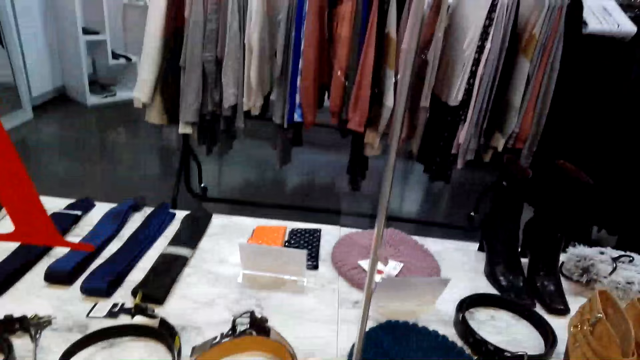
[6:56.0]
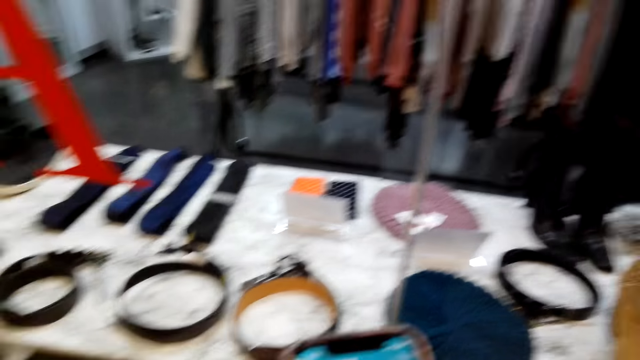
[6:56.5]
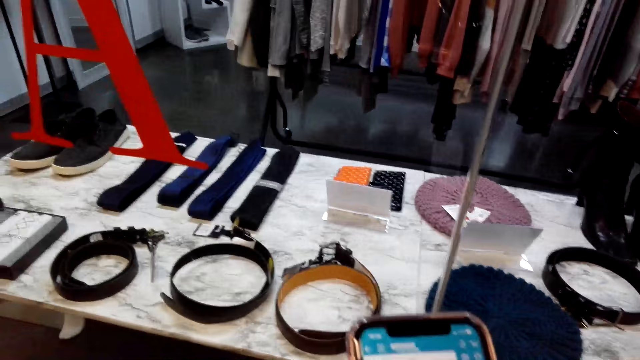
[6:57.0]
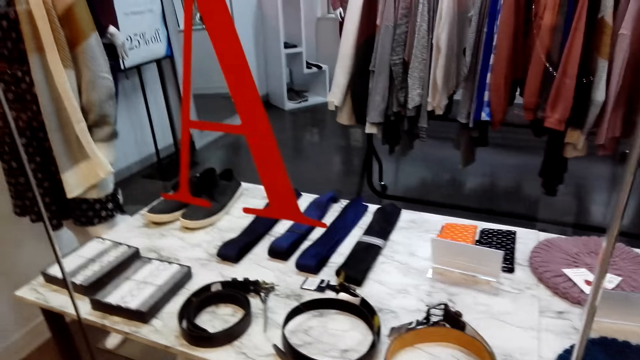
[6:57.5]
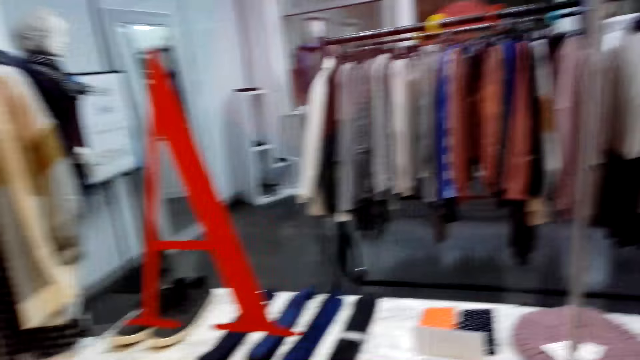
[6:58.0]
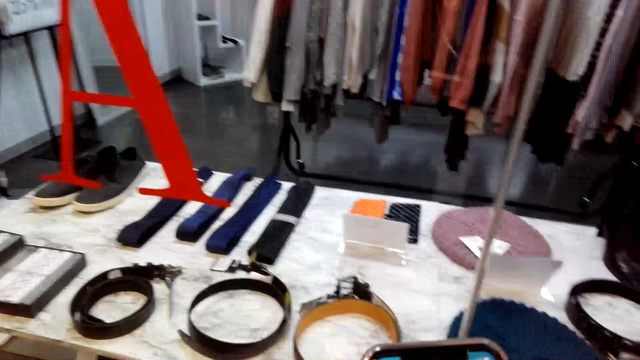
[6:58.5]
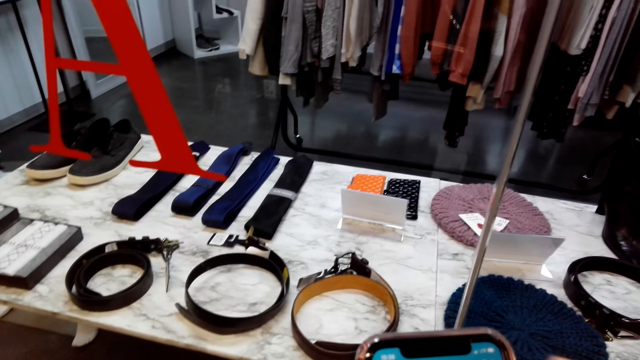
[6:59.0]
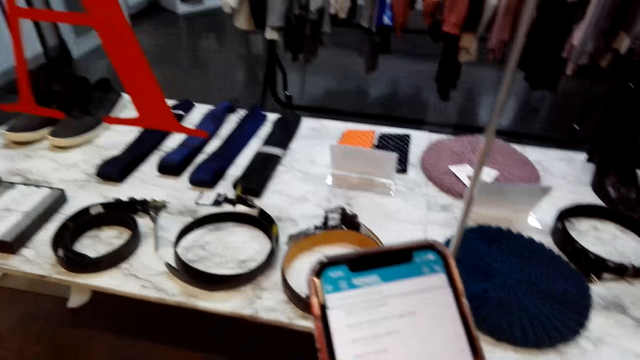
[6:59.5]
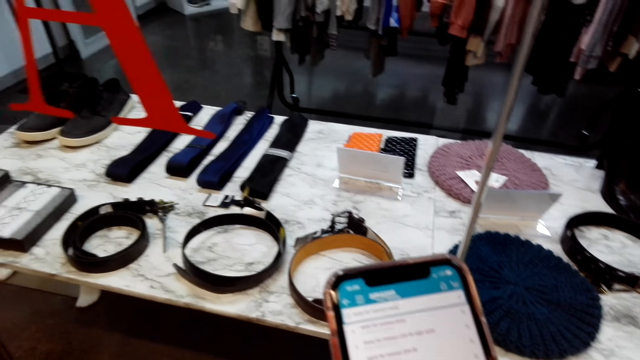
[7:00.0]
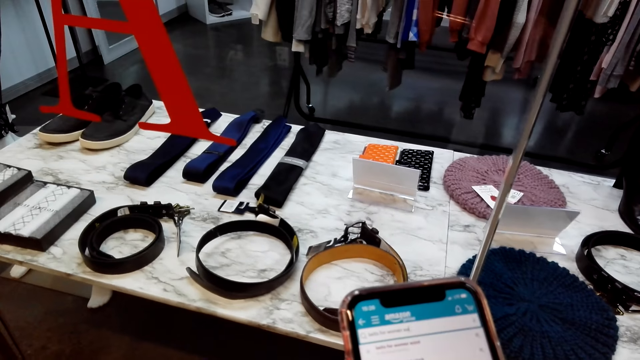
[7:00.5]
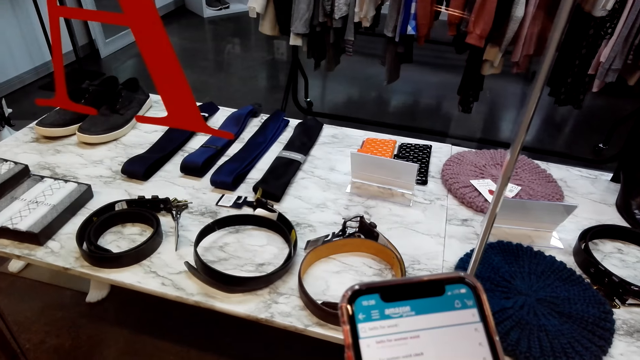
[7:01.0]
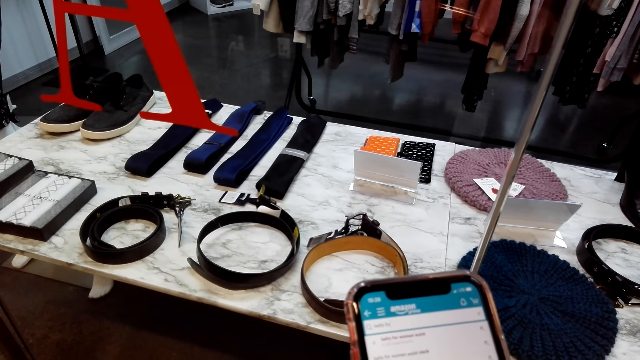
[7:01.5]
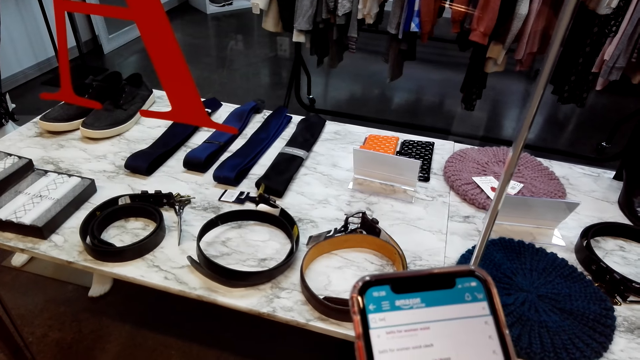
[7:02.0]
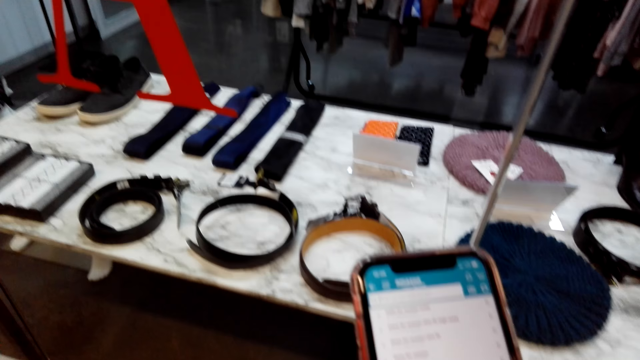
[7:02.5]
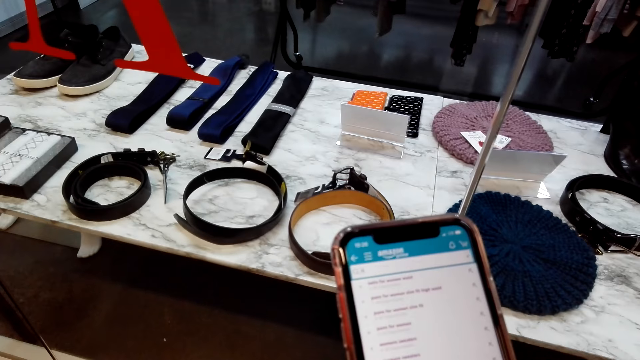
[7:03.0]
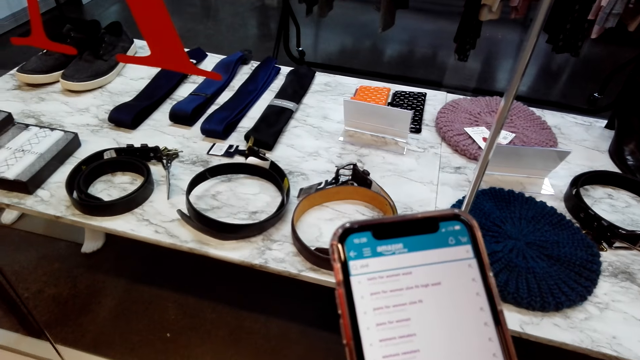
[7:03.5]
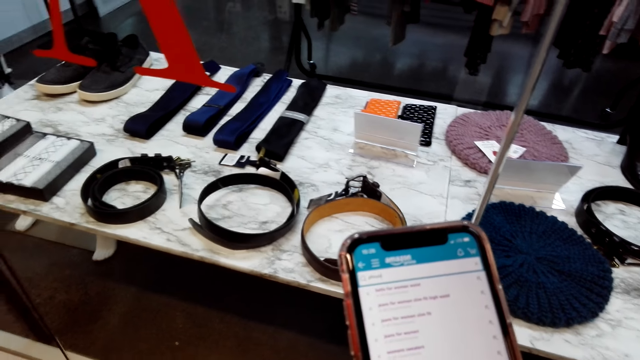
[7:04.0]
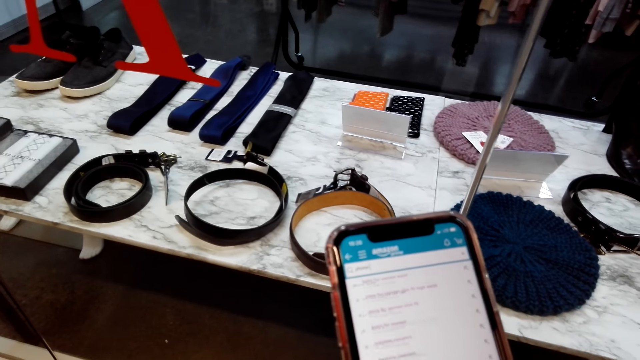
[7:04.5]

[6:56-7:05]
The camera wearer looks at the items in a shop. They operate a phone.

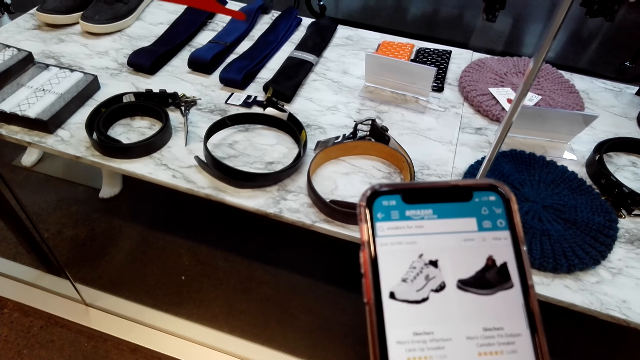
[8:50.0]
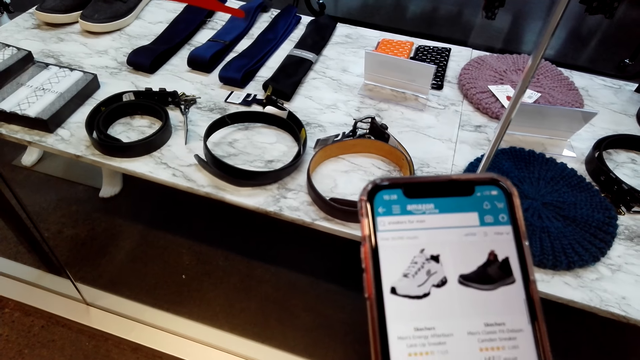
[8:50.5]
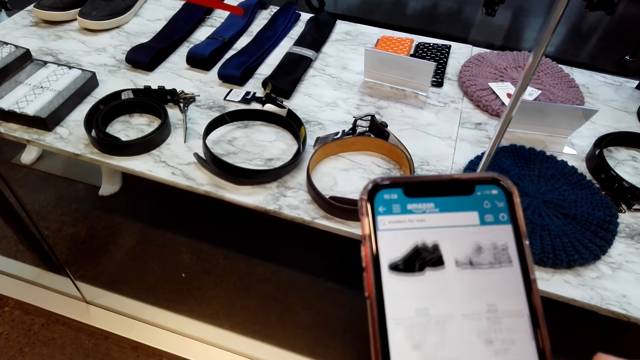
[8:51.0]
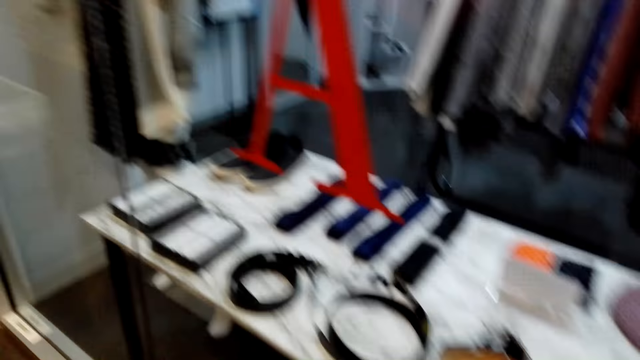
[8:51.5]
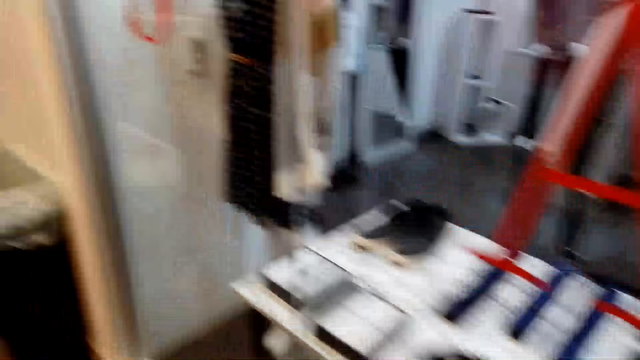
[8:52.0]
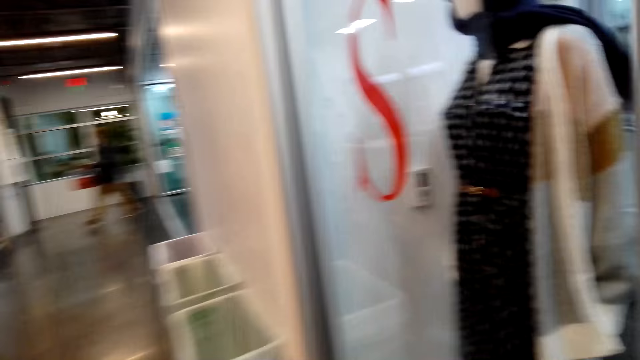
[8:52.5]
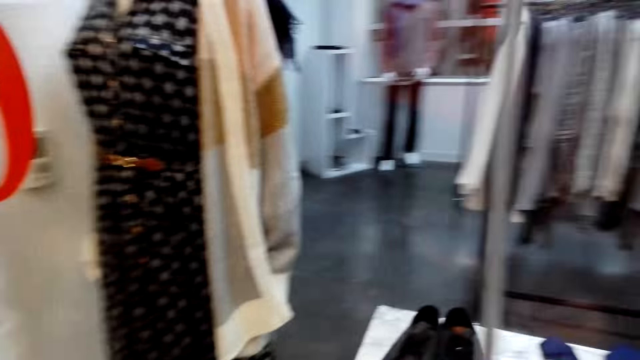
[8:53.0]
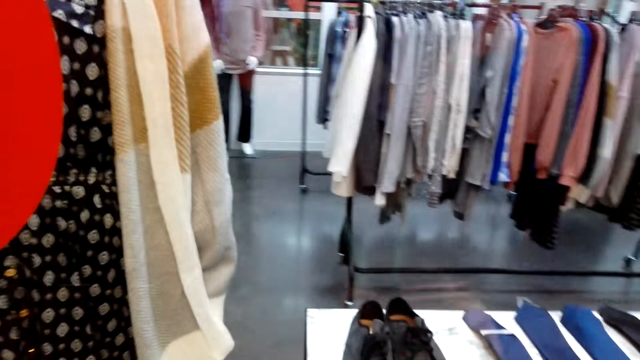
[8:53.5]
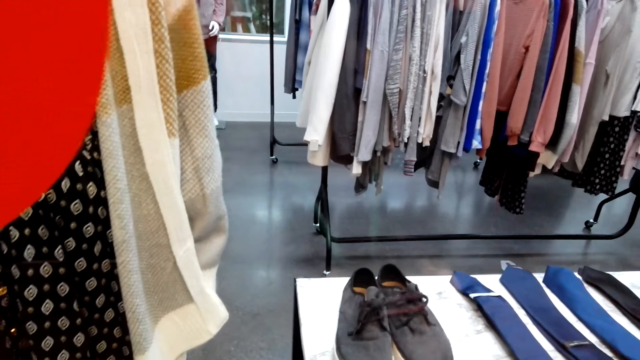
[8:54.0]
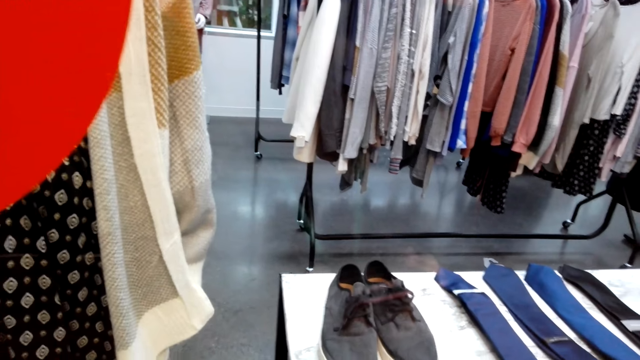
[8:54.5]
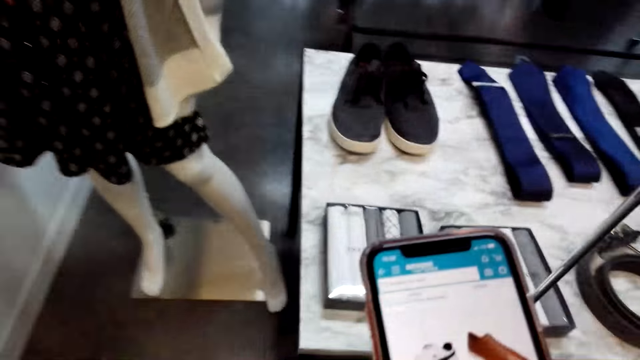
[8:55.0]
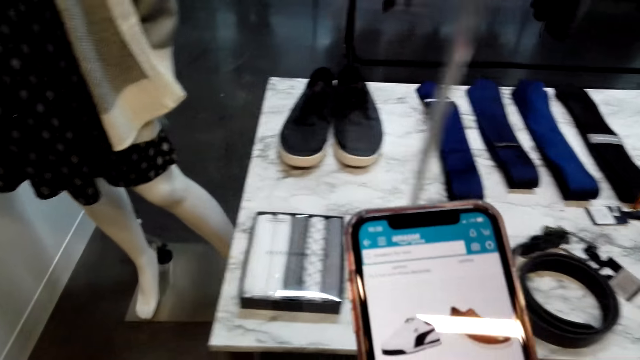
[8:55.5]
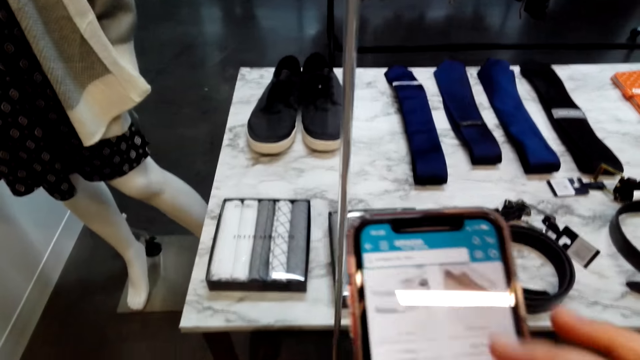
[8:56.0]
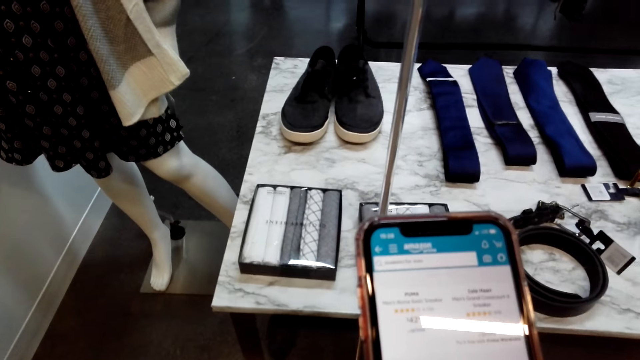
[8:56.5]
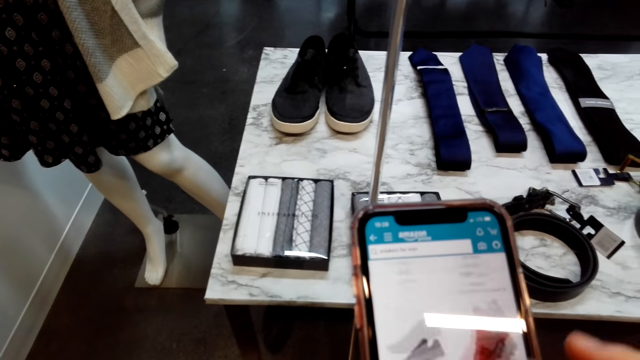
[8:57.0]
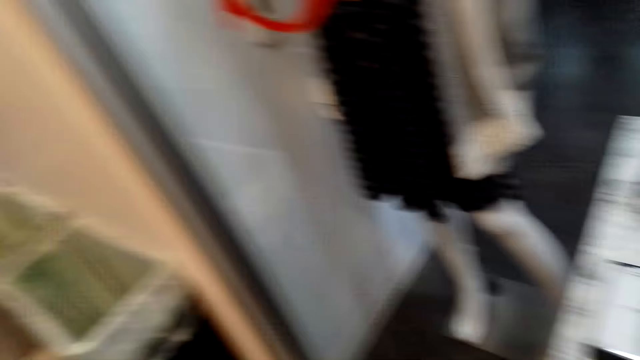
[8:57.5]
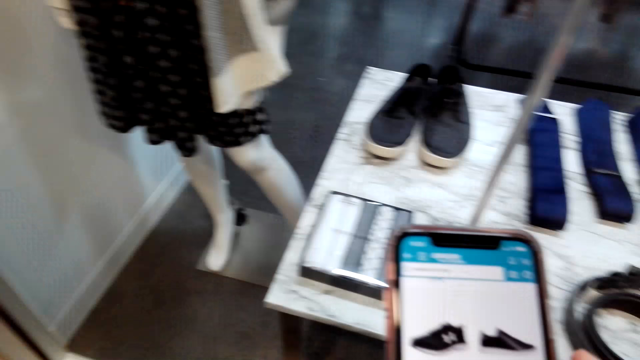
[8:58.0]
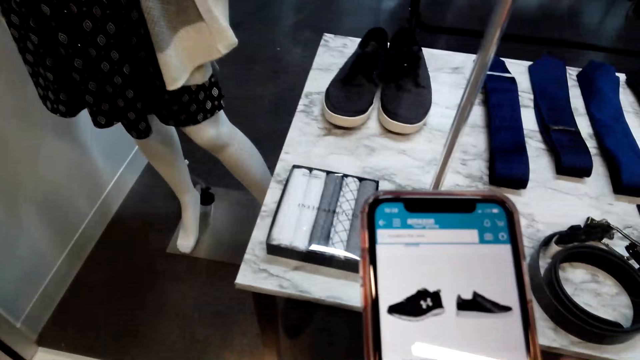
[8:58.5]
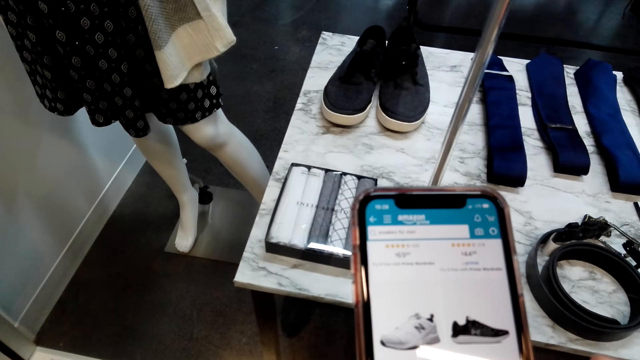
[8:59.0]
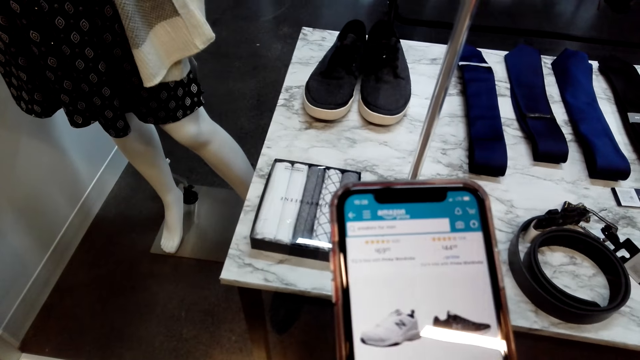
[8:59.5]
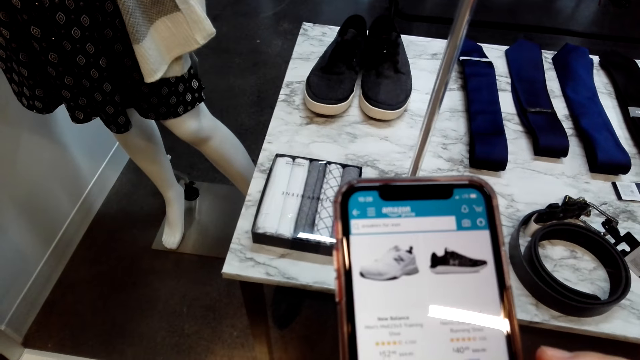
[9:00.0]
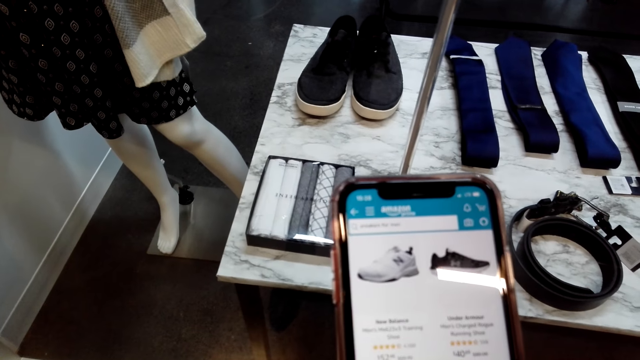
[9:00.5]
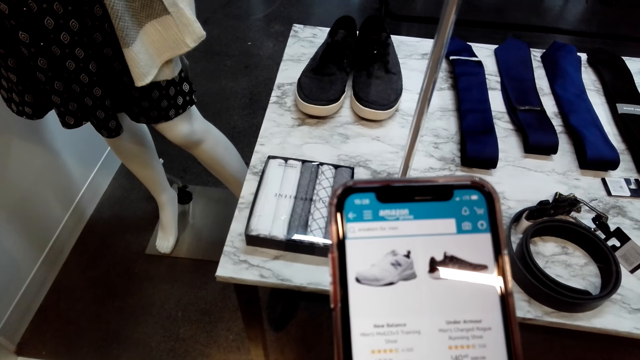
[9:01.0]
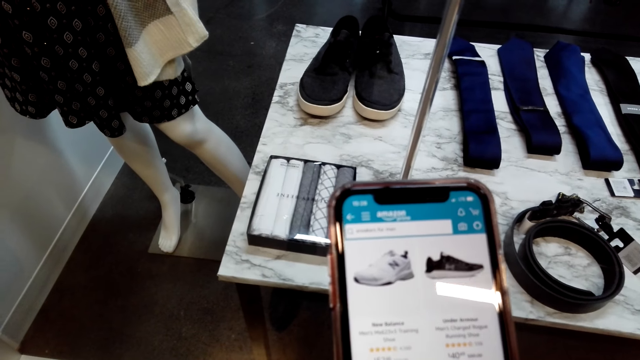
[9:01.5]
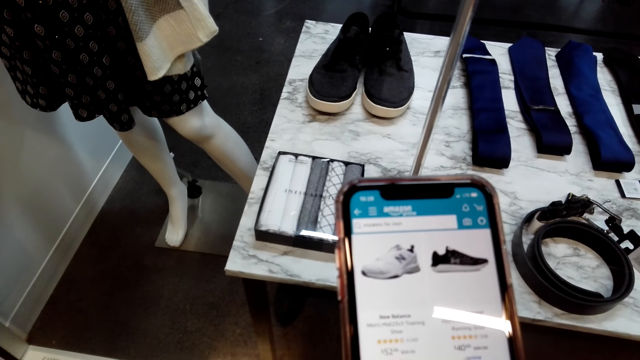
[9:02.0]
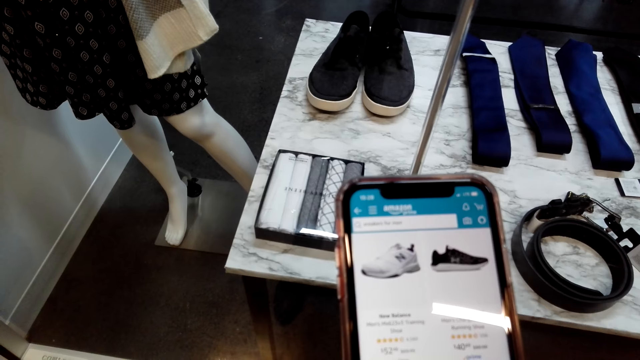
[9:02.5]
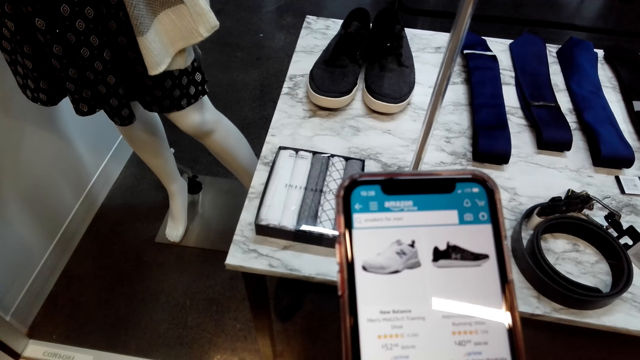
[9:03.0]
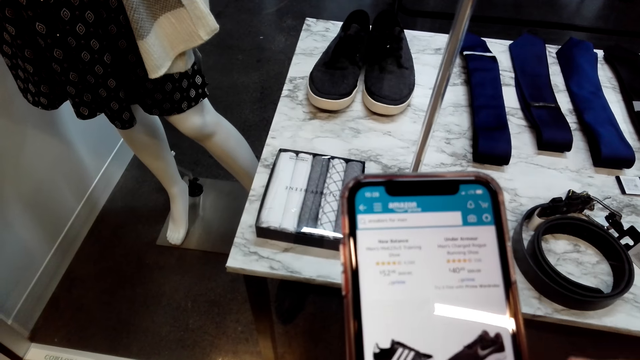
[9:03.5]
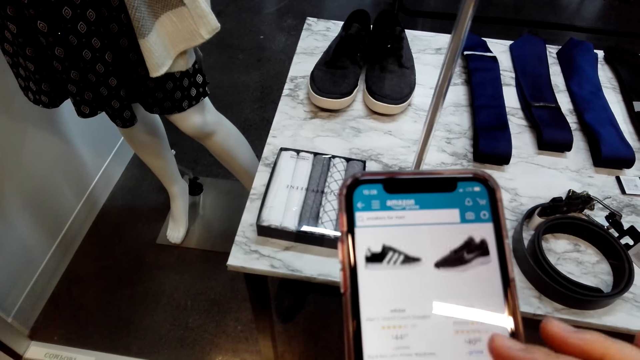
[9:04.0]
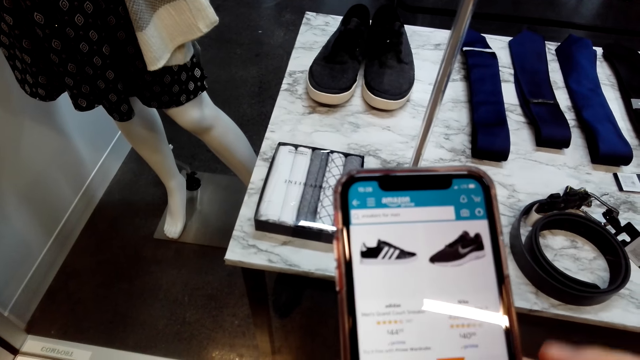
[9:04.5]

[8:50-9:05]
The camera wearer looks around a shop. They operate a phone.
